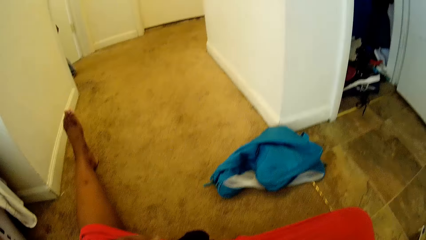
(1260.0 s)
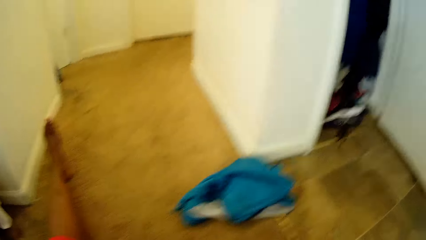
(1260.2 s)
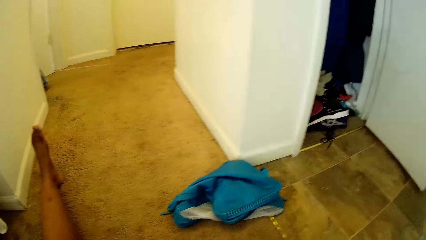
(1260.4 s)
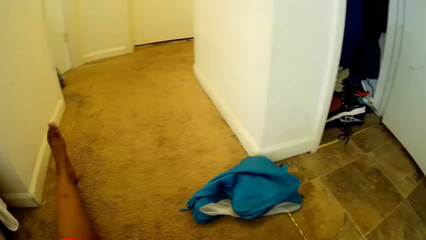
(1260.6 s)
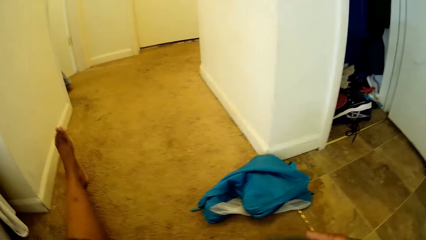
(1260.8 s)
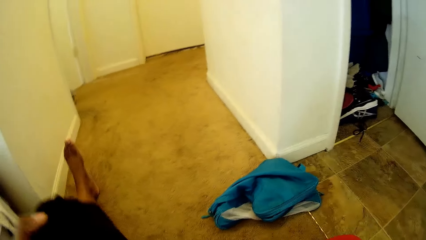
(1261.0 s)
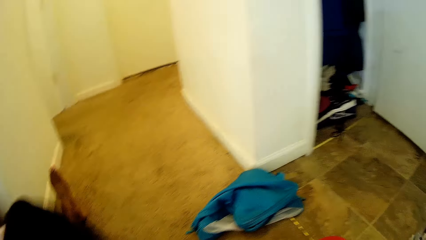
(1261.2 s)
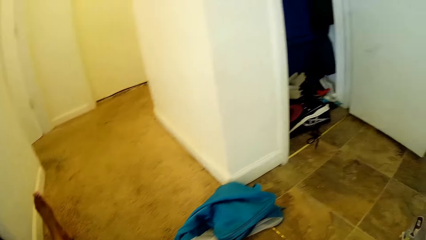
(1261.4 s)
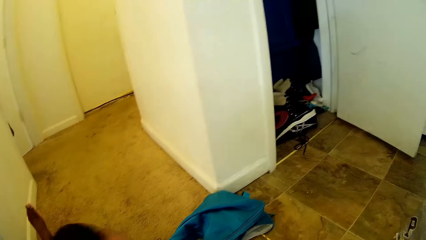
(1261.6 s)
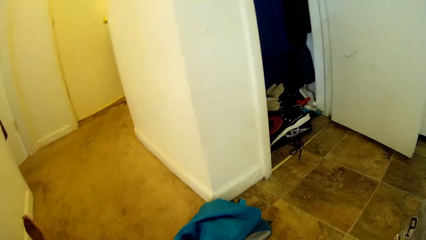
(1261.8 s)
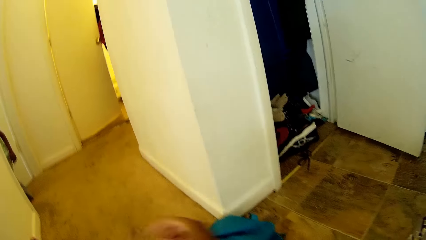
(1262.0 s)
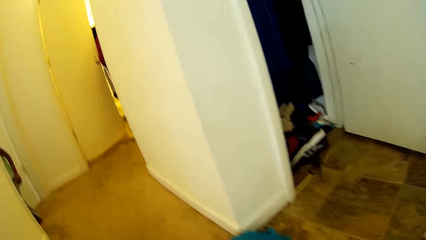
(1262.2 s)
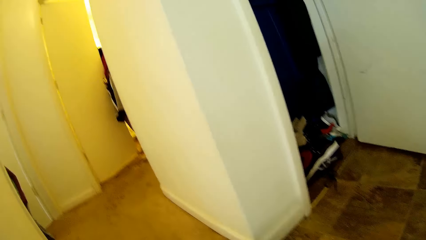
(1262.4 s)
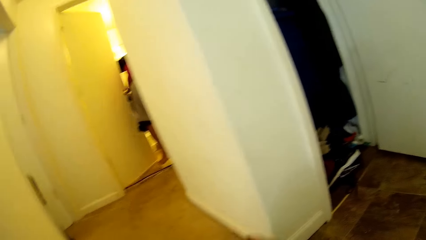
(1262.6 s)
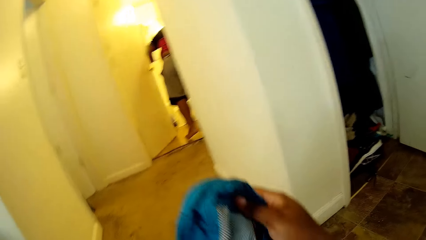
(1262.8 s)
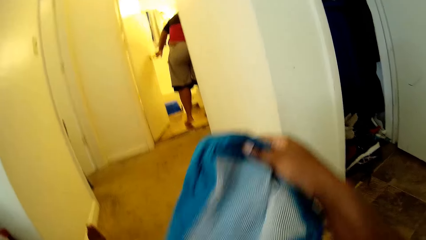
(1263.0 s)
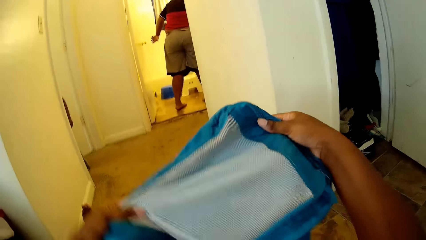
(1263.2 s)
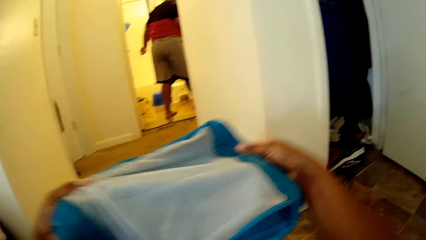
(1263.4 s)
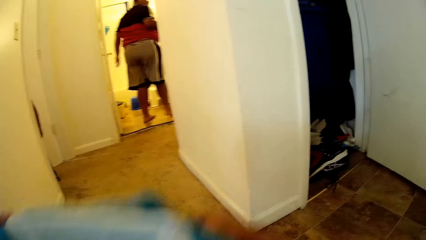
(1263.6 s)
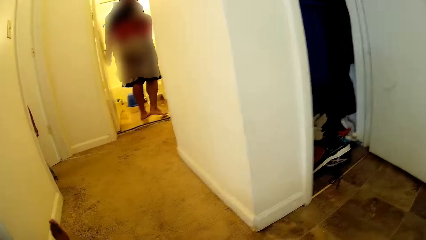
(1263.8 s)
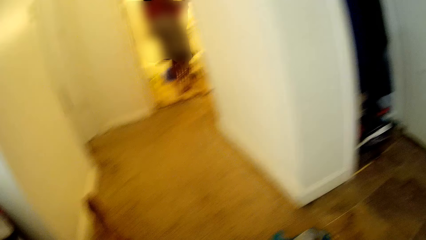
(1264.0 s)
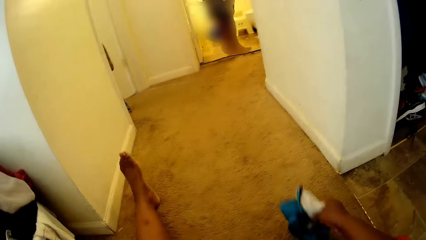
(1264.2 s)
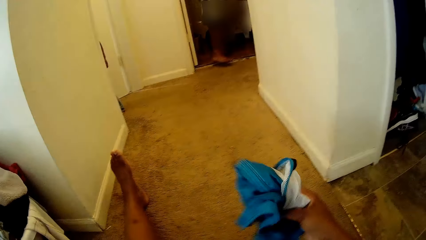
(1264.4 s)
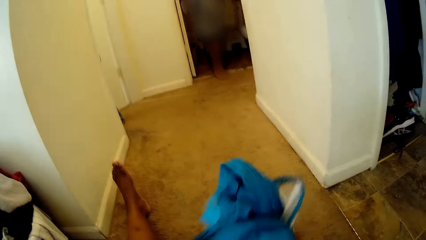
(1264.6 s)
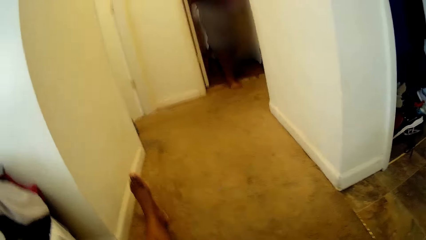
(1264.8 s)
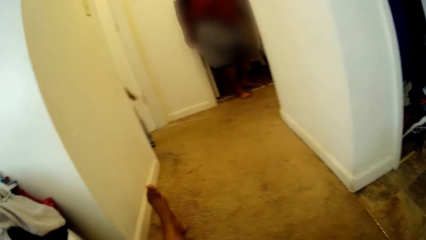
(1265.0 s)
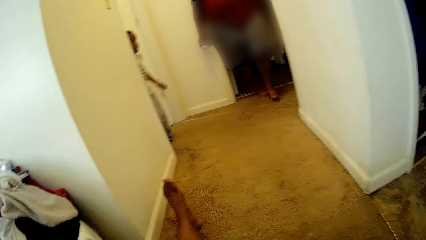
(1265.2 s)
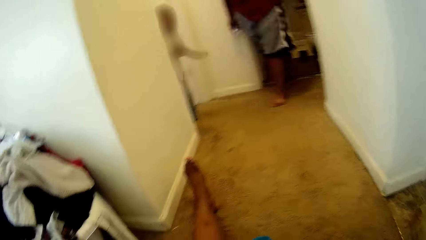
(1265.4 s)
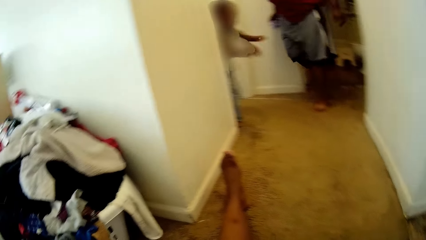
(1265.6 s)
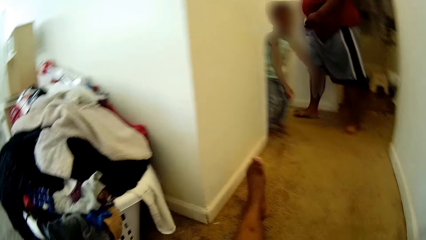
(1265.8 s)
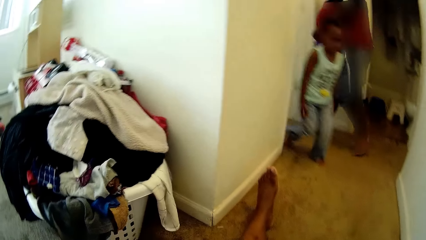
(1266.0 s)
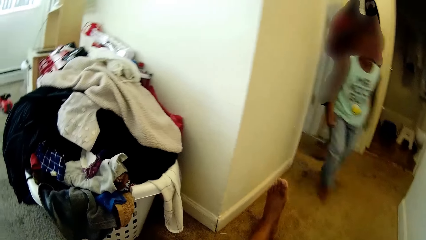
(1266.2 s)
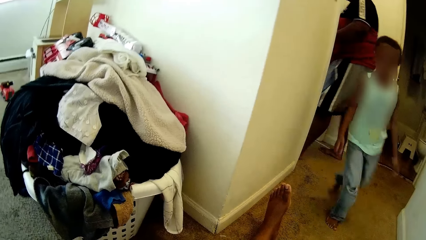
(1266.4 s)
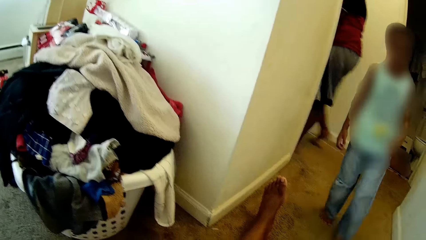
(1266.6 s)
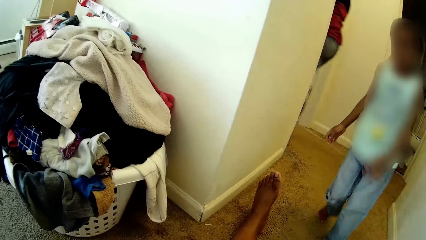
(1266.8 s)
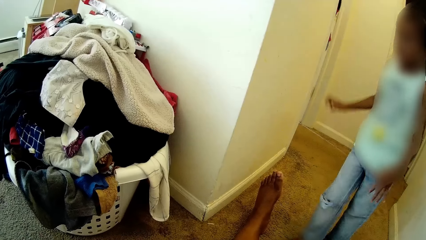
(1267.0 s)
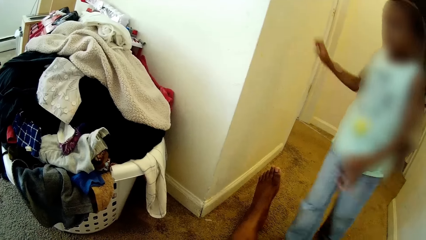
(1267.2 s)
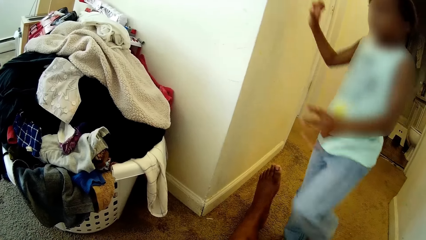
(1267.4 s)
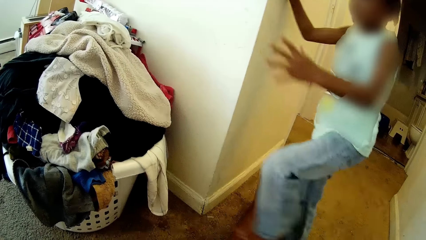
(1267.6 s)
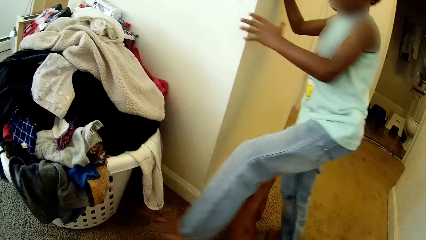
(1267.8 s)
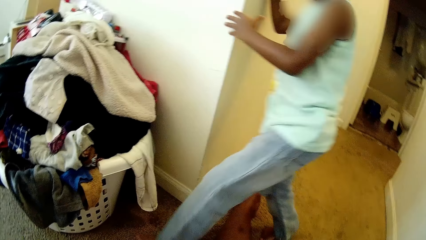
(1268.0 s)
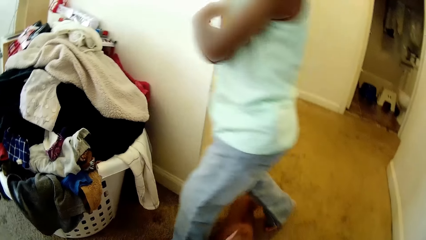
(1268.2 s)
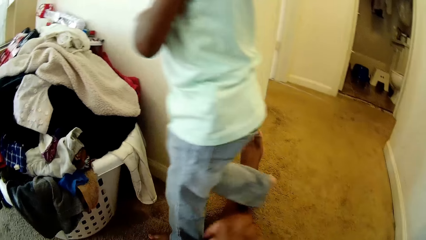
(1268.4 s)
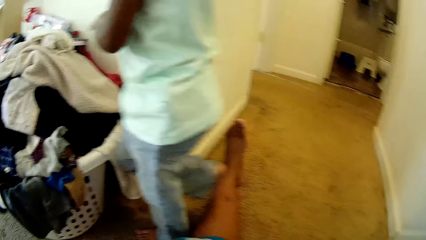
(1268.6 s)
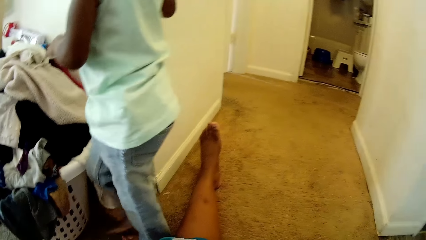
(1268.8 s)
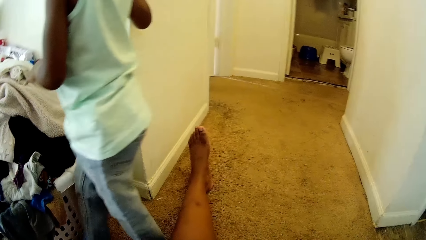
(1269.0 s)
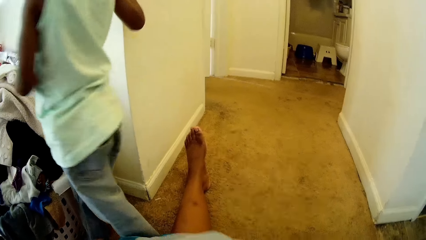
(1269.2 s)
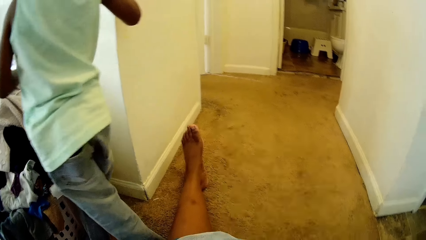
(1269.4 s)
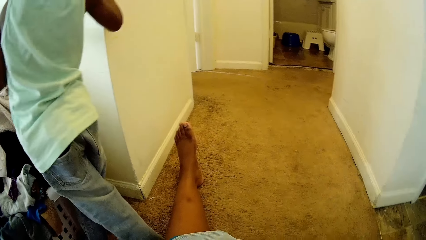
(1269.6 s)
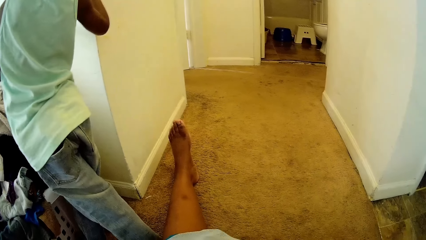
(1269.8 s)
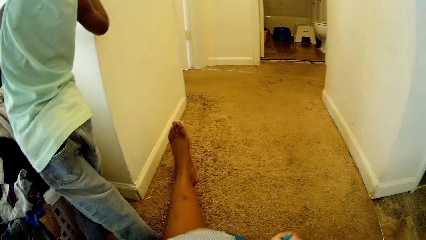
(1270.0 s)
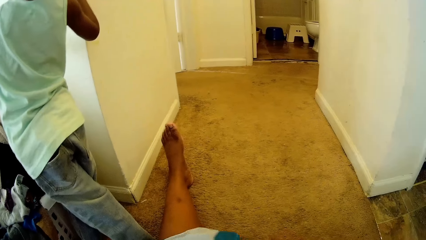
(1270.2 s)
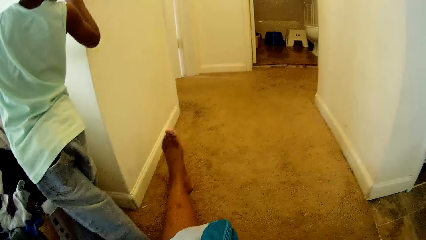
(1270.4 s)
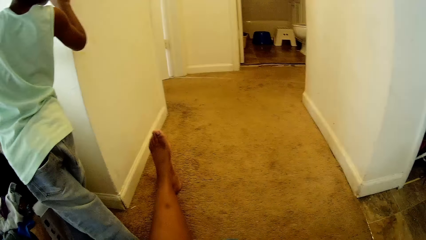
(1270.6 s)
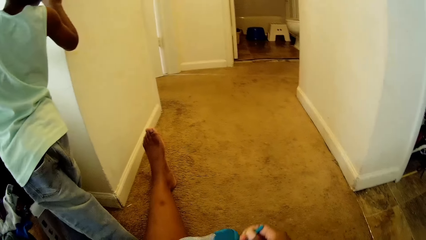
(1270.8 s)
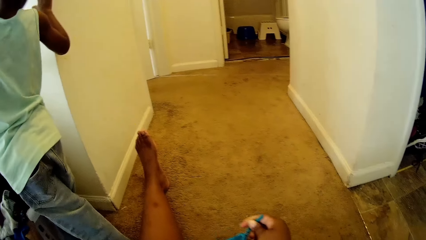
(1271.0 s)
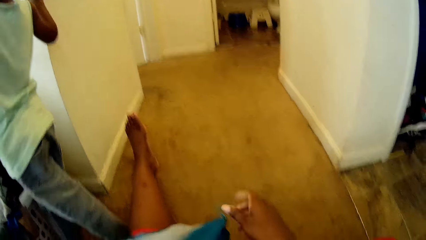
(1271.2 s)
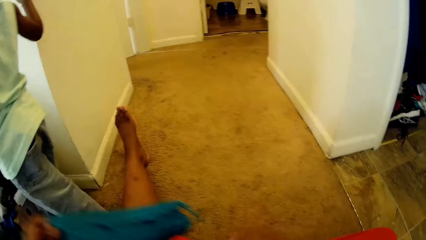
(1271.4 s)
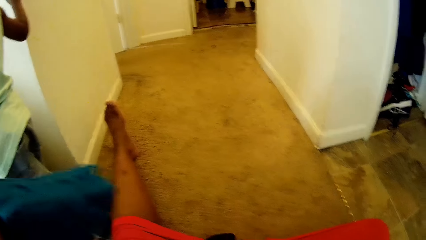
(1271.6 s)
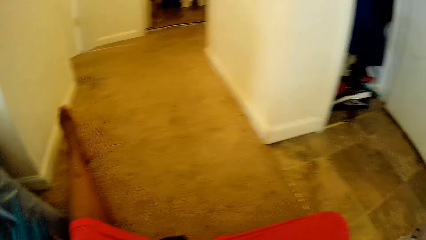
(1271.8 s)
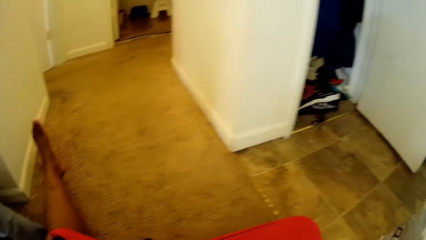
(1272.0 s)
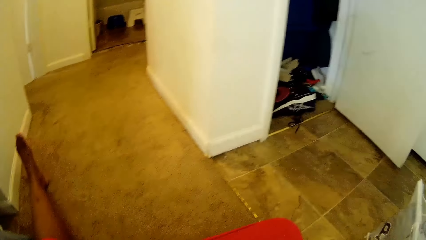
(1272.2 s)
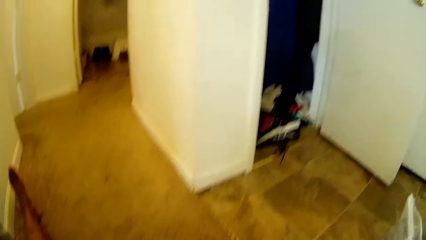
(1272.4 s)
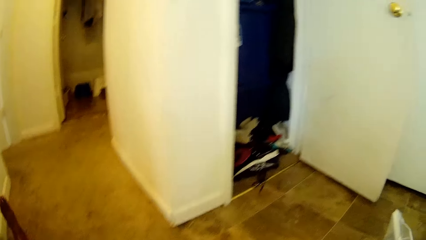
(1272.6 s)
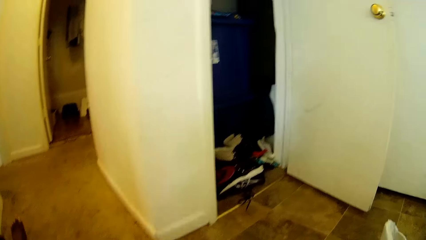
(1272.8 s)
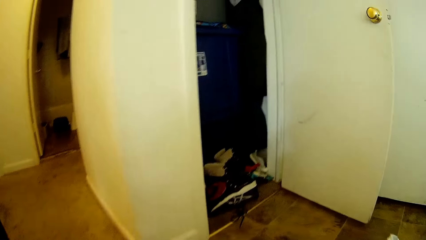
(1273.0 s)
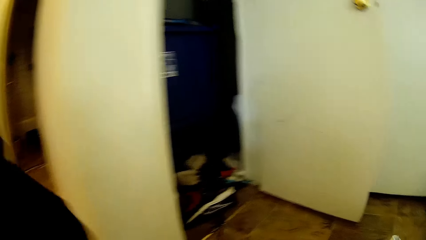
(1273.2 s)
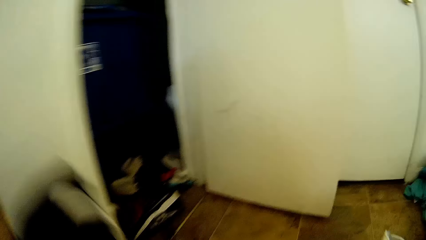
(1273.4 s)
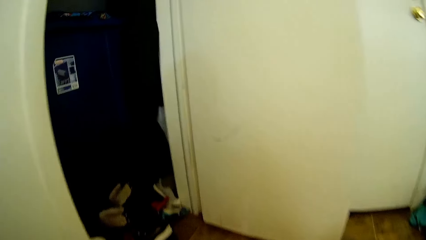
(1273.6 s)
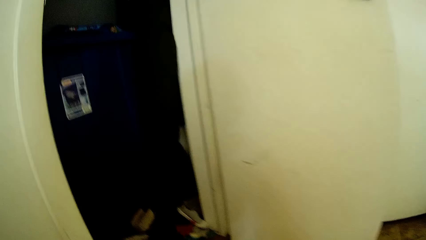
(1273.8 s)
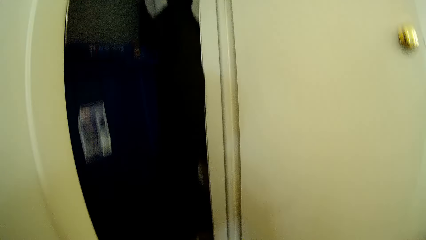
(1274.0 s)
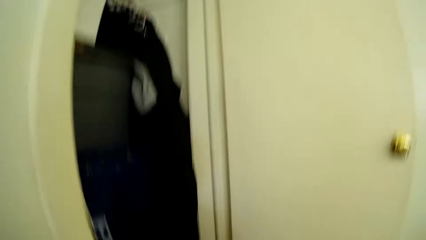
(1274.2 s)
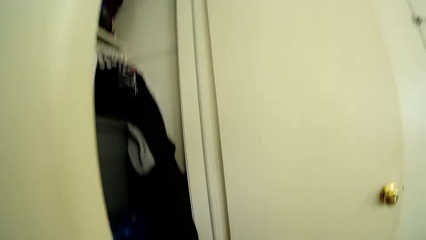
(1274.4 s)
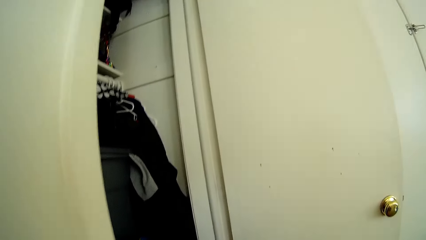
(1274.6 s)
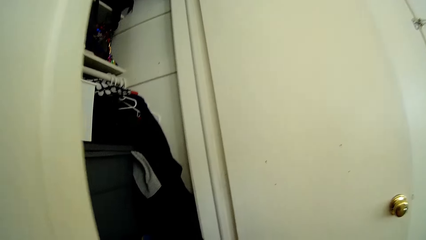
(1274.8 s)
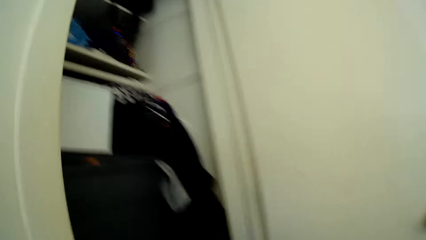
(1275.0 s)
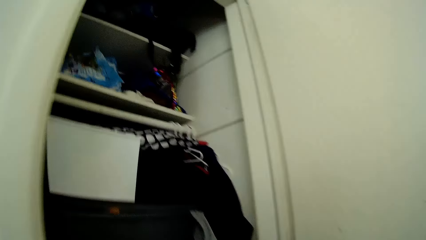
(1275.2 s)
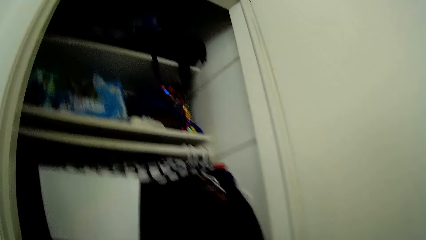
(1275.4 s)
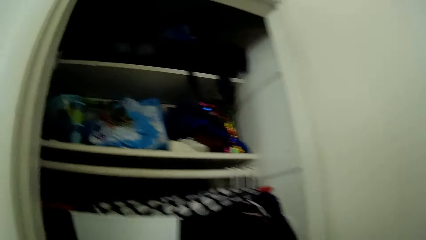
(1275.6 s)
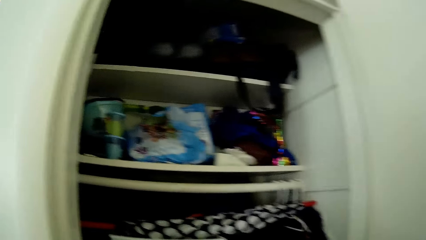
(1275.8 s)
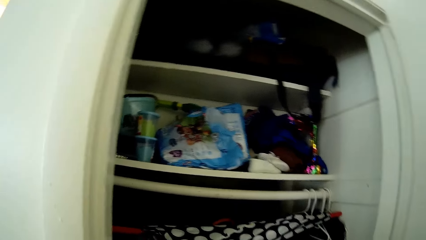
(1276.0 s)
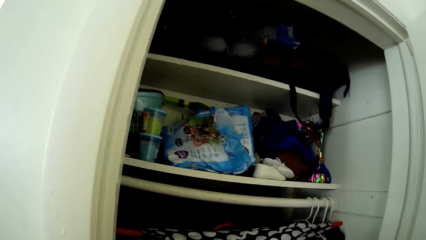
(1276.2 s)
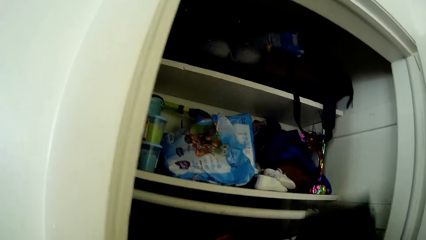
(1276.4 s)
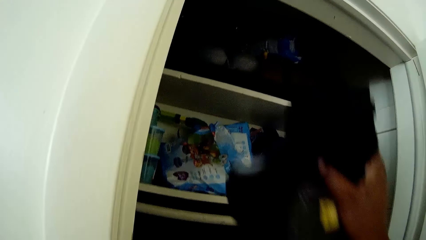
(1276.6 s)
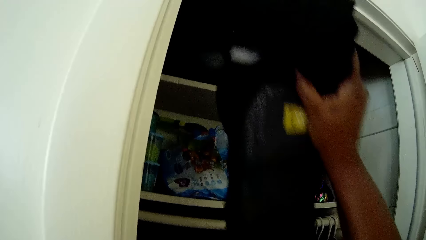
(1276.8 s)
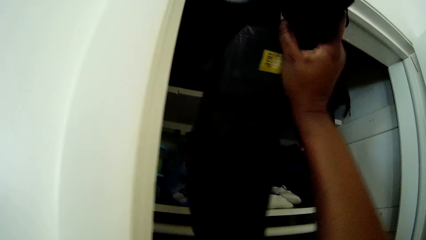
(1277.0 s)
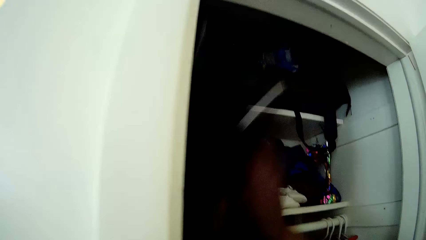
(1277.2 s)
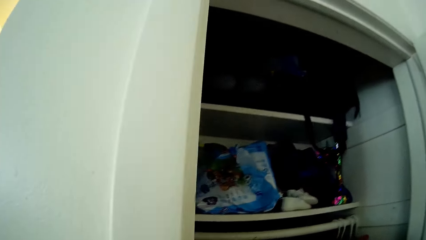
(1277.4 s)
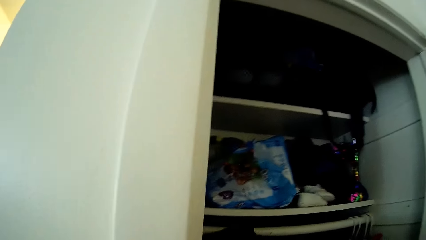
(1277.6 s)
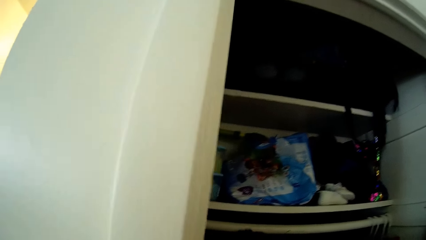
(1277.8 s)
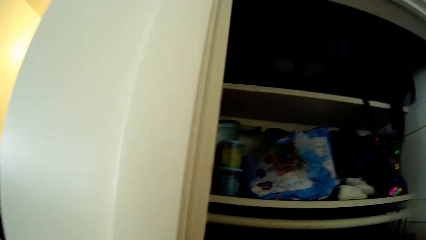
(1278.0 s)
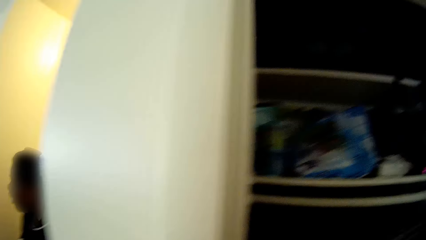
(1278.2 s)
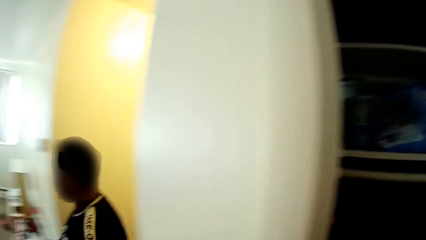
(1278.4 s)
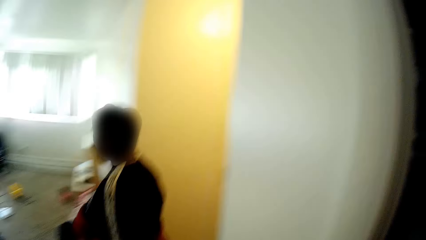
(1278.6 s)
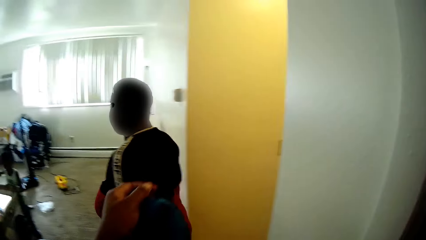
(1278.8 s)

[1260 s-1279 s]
The camera wearer collects clothes on the floor. She lifts a black cloth with her left hand. A man opens a door with his left hand. The camera wearer stretches a blue bag with her right hand. She folds the cloth. The man closes the room door in the house. The camera wearer picks up the blue bag on the rug with her right hand. The man walks towards a door to another room. A boy walks from the room towards the camera wearer to another room. The boy touches the wall with both hands. The boy stands beside the camera wearer. The camera wearer zips the blue bag with both hands. She drops the blue bag on the rug with her left hand. She stands from the floor. She walks to a wardrobe. She drops a trouser in the wardrobe with her right hand.
